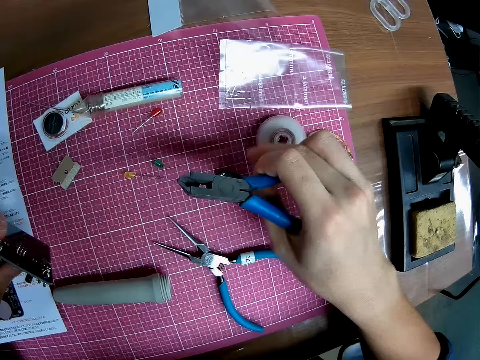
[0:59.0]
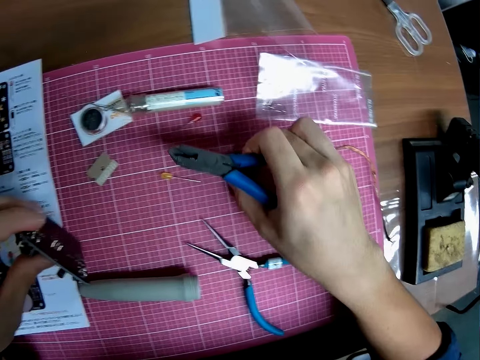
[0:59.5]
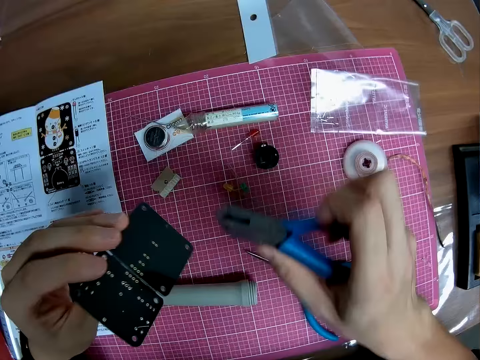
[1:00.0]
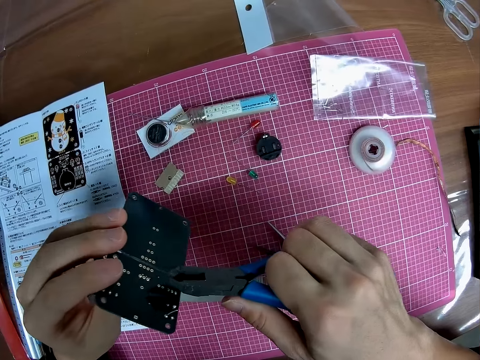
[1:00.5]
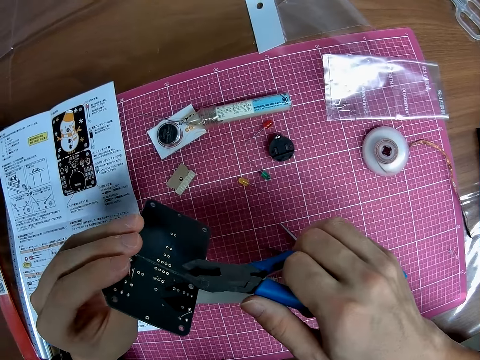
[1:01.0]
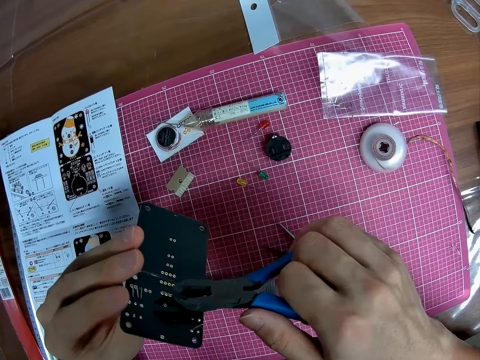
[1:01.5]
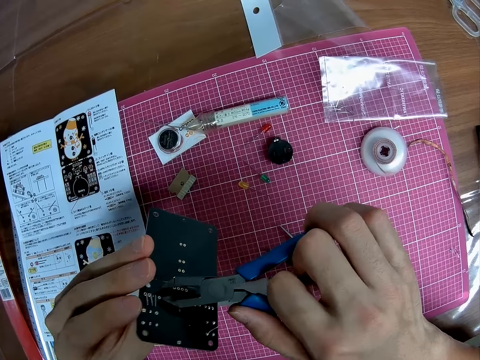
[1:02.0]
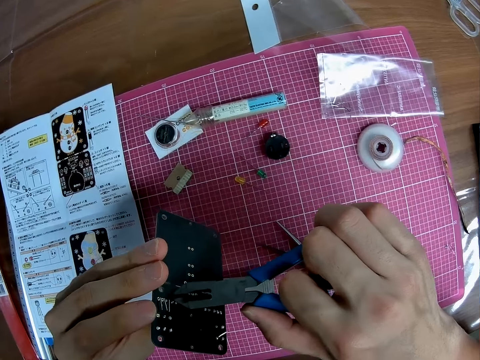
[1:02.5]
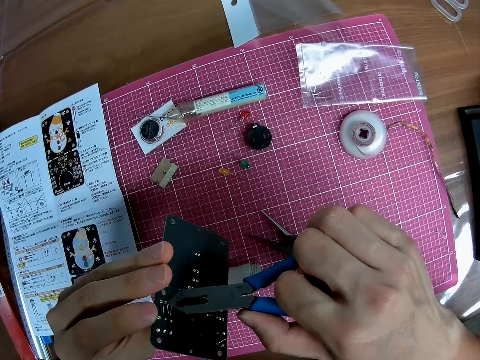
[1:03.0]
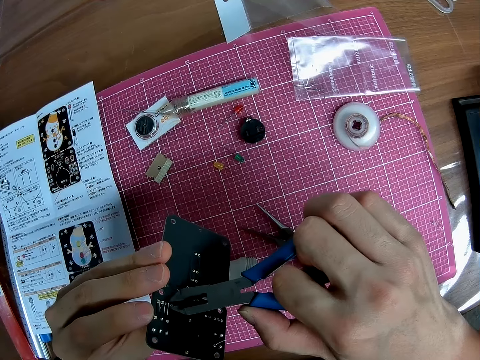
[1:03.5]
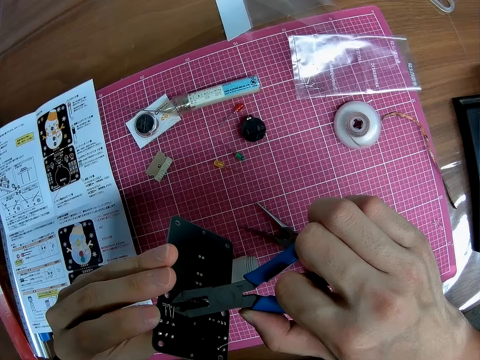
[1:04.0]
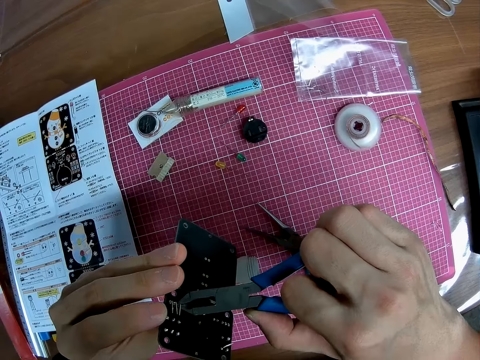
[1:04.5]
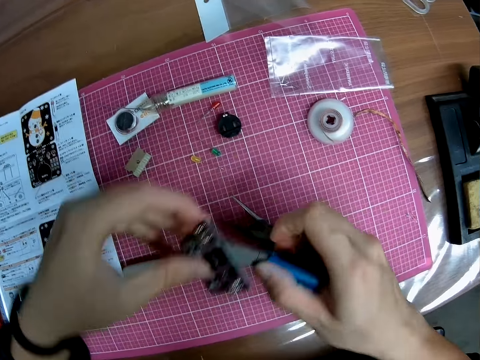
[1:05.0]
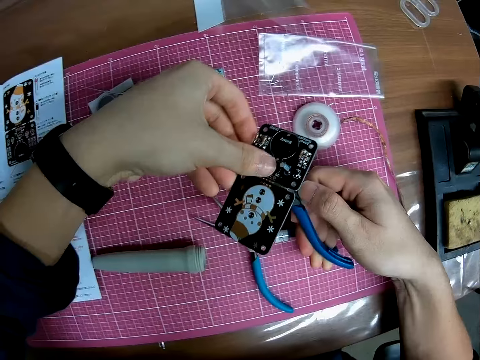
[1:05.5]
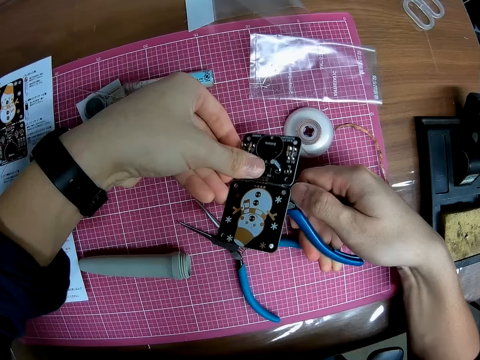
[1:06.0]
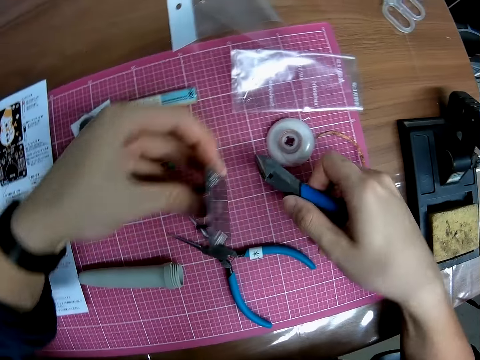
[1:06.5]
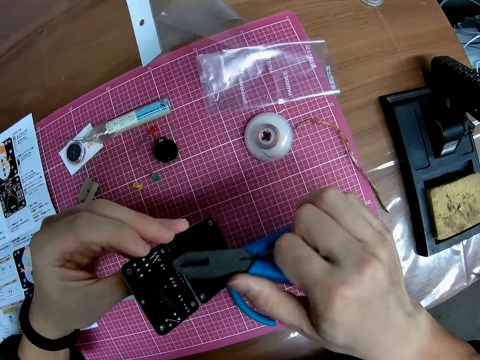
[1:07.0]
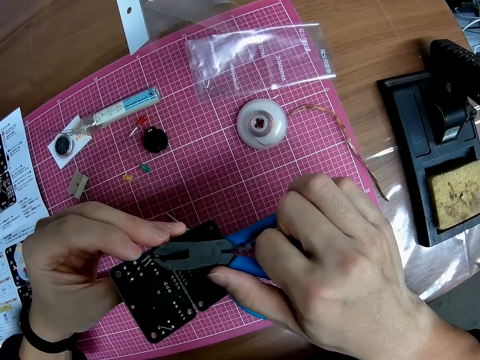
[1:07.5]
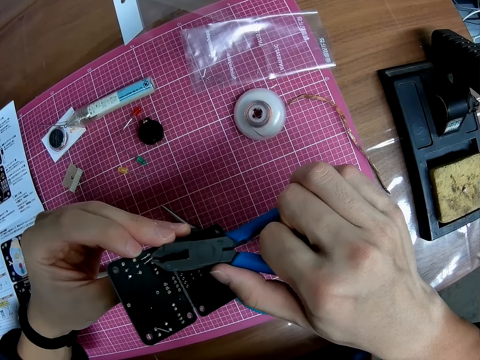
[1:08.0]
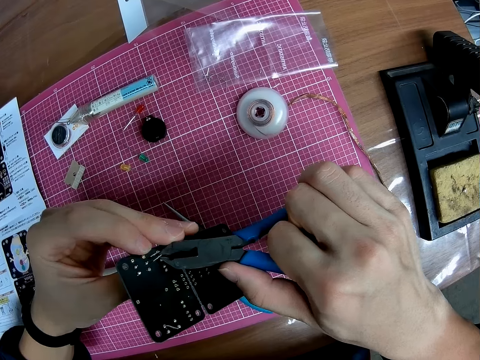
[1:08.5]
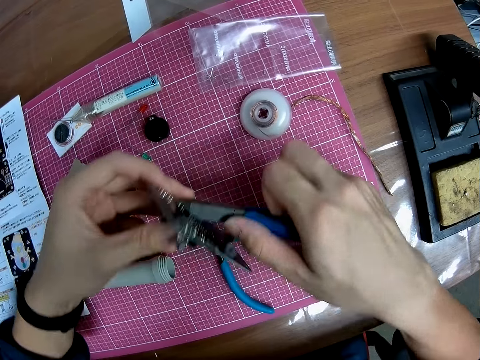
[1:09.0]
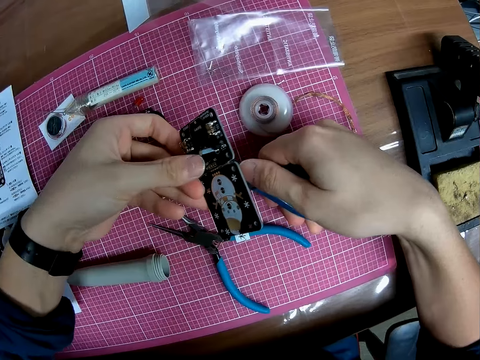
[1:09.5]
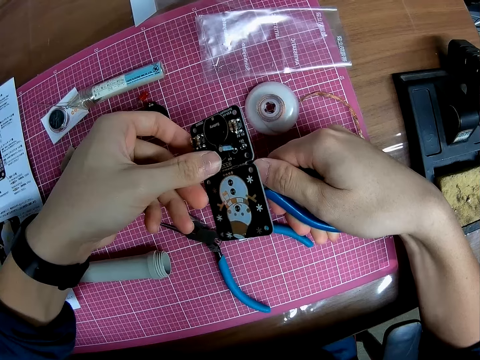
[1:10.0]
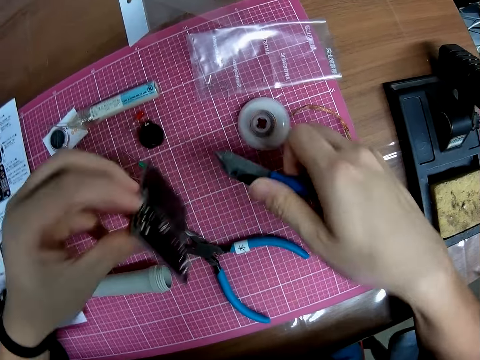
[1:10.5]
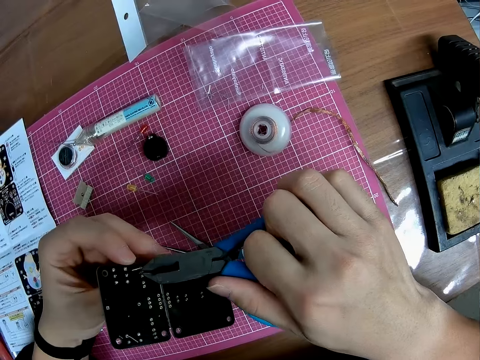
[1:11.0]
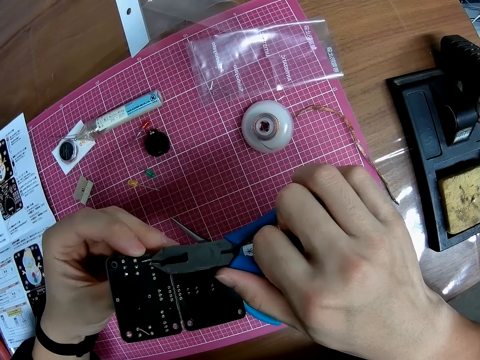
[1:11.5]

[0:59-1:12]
The camera wearer touches something. They cut something with the pliers.

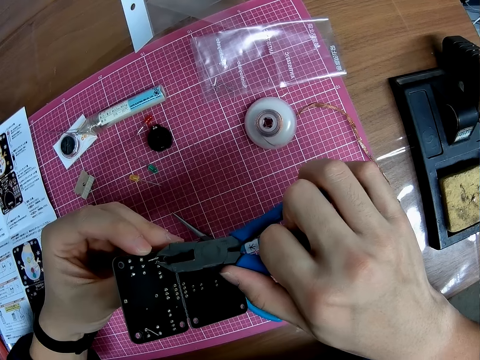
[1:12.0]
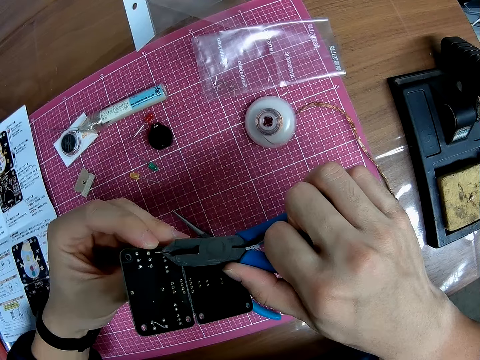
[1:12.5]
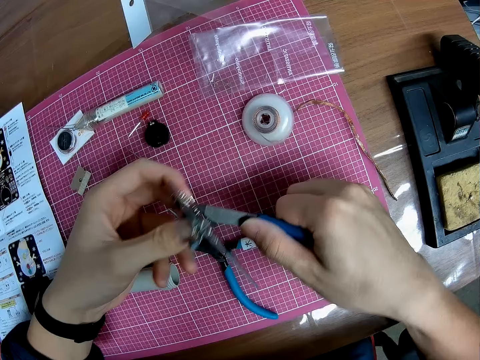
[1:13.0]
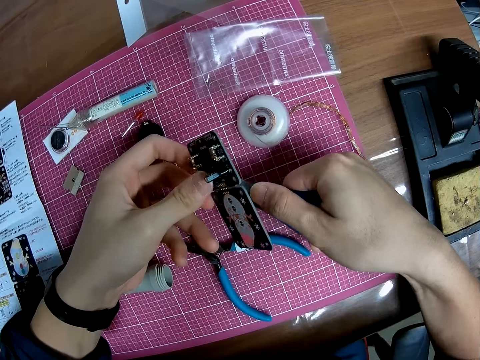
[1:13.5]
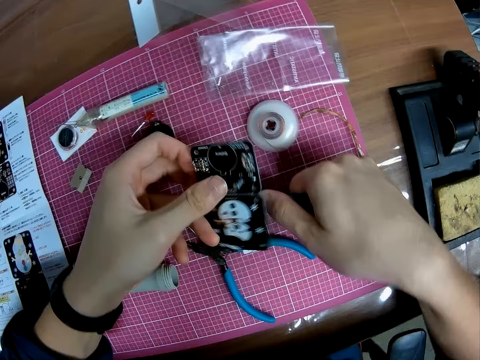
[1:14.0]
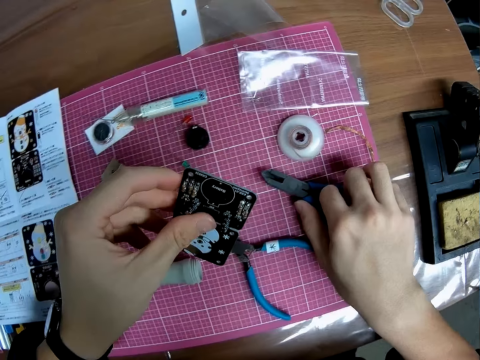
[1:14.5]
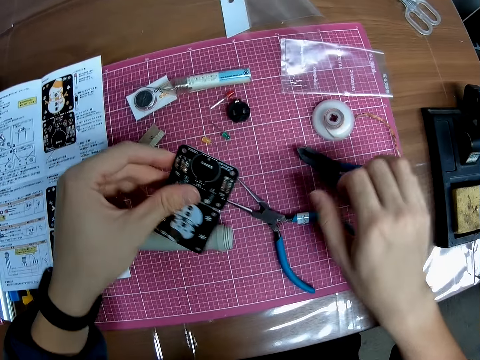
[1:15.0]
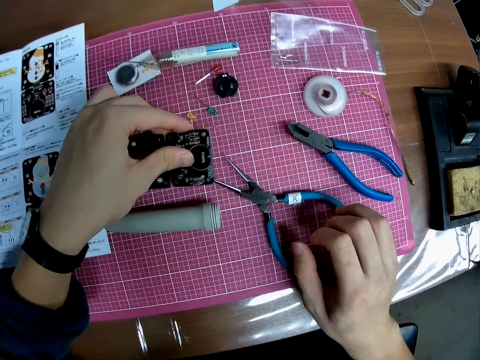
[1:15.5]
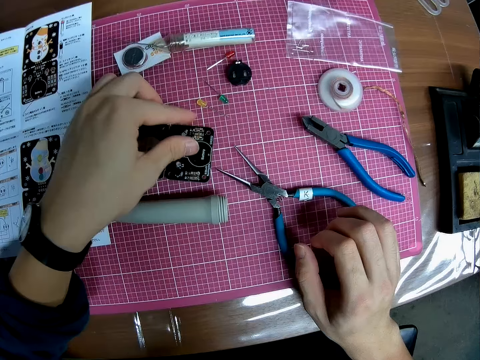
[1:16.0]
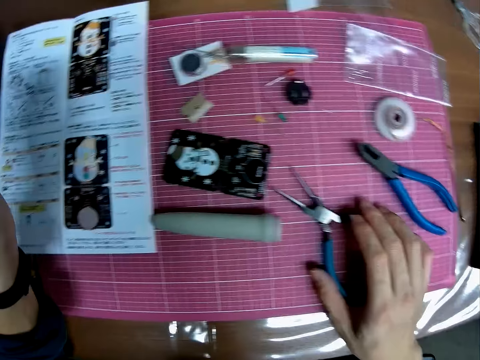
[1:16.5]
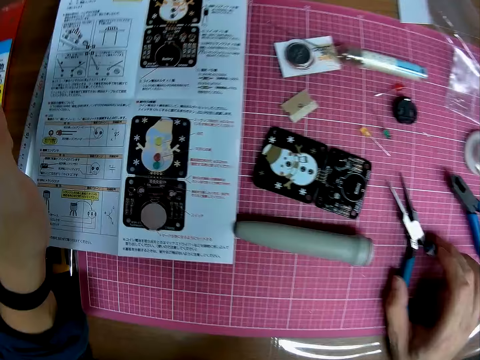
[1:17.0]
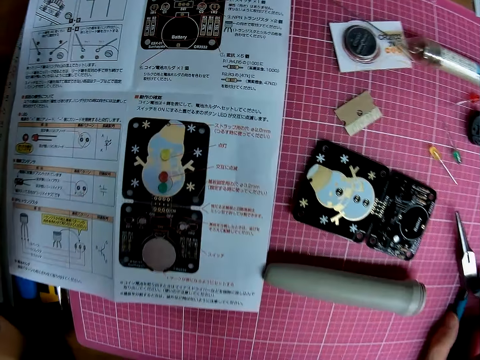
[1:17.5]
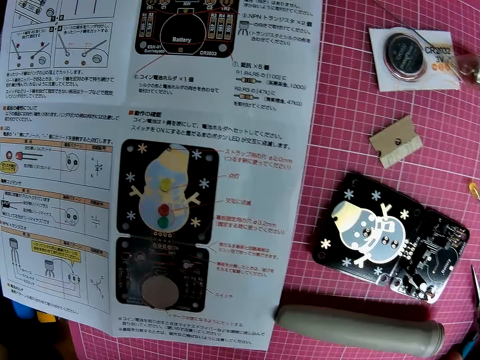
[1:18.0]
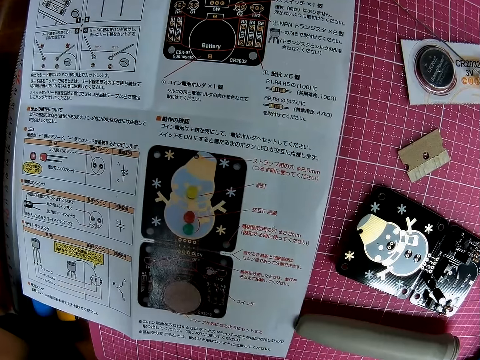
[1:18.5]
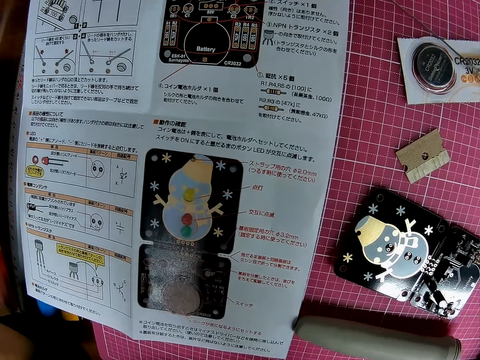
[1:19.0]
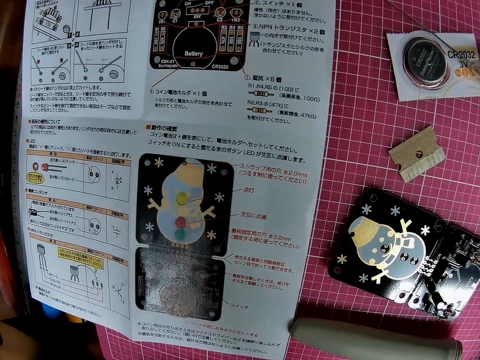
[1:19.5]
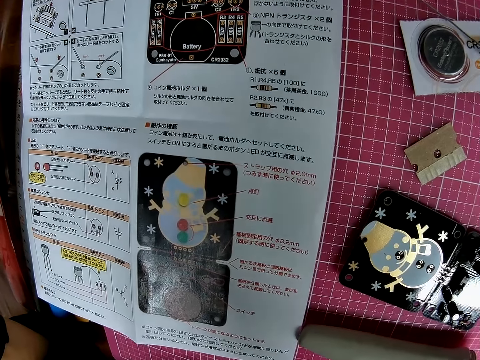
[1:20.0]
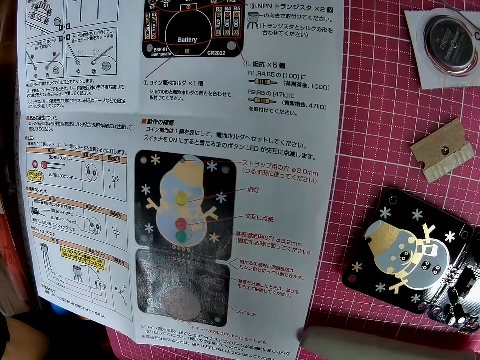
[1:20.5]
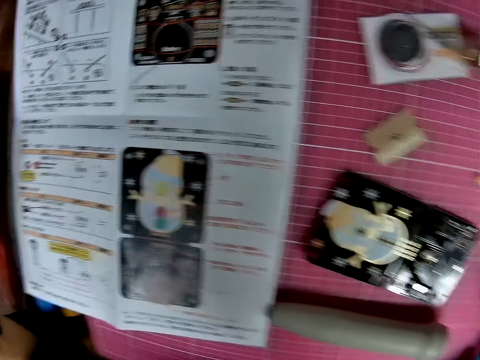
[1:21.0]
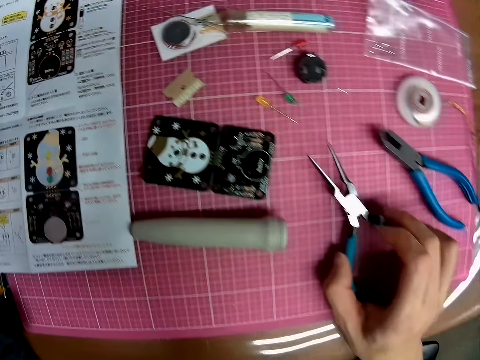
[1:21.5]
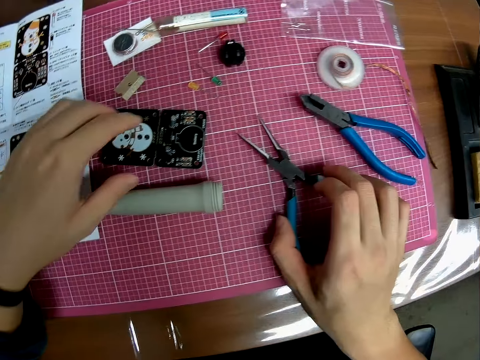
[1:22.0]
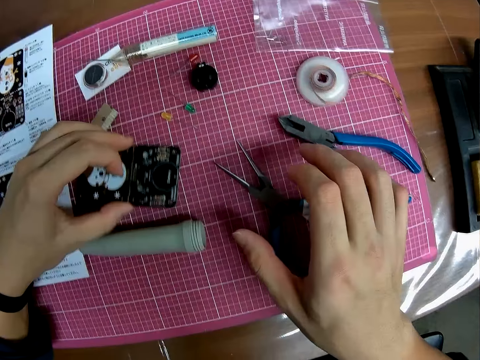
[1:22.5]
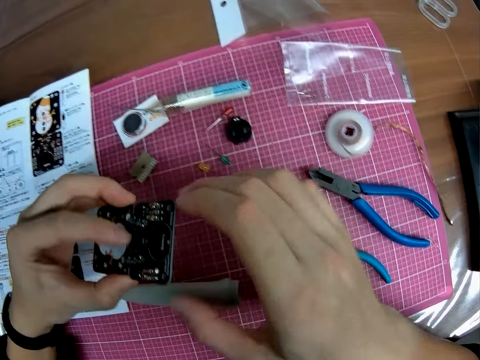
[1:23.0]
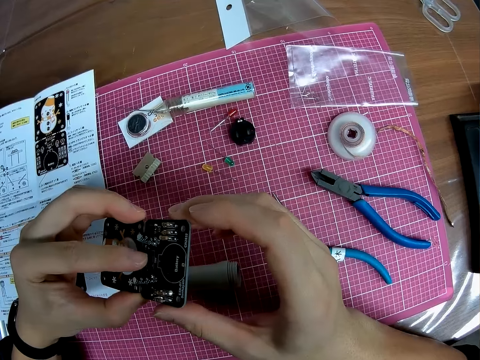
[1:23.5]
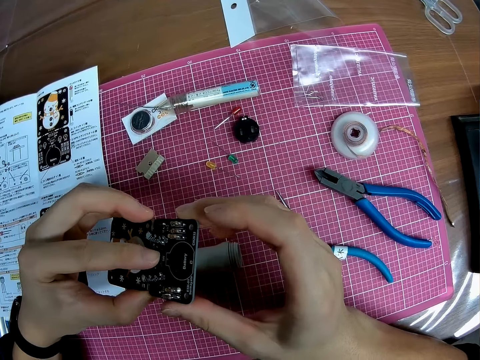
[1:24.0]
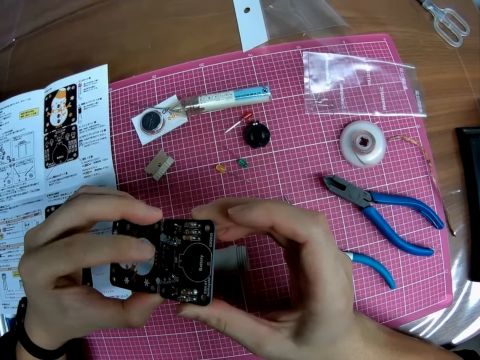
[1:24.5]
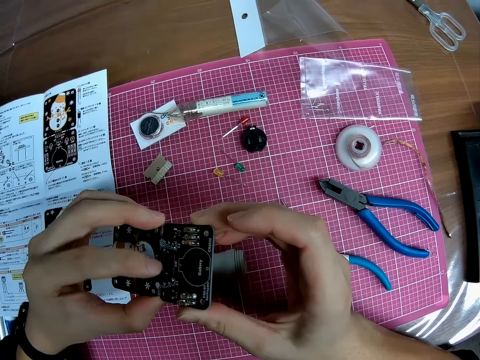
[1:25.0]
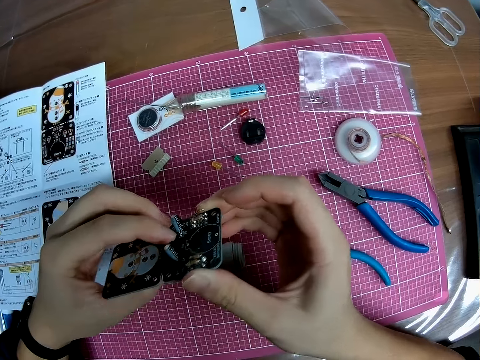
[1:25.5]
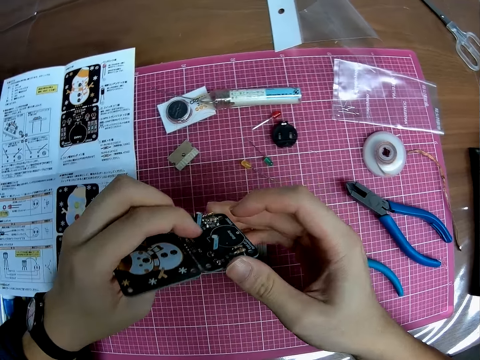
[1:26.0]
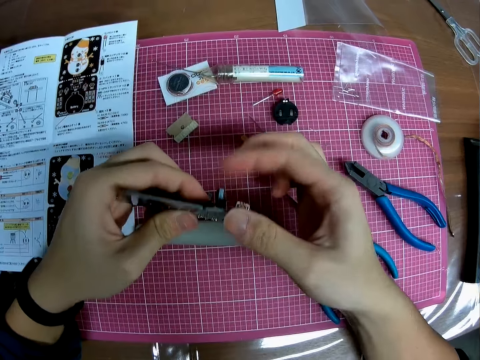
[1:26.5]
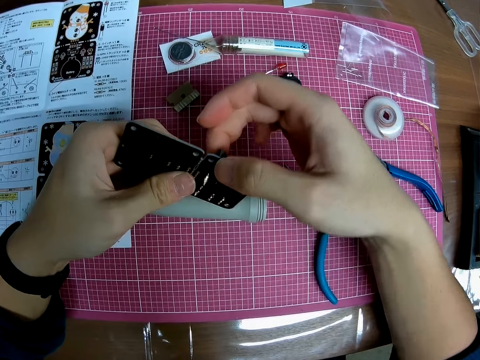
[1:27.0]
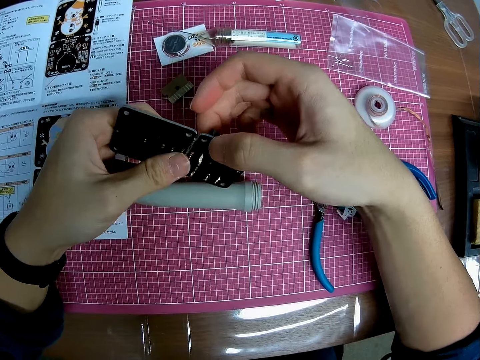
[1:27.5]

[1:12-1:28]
The camera wearer puts the pliers on the table. They drop the circuit board on the table. They adjust a long nose pliers. They look at the paper manual. They take the circuit board or stereo board. They look at the stereo board.
